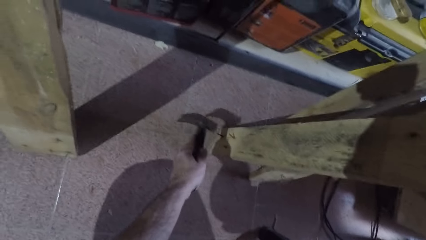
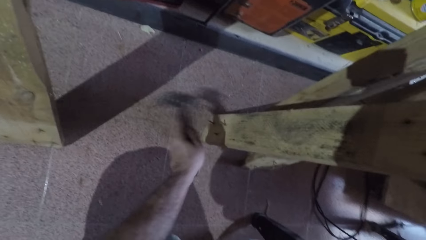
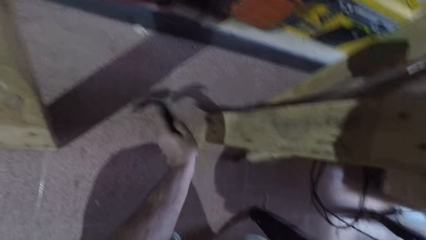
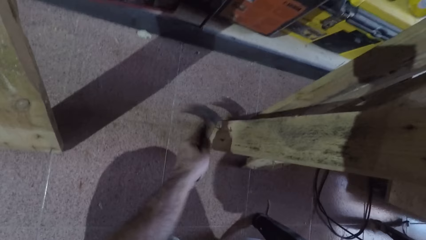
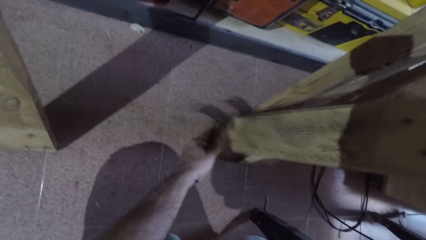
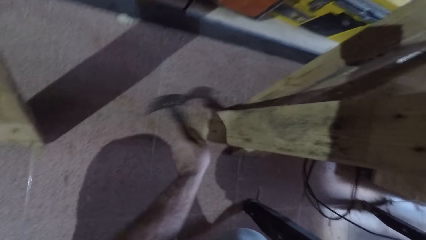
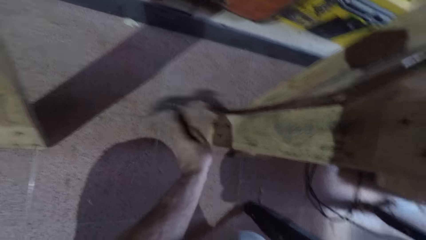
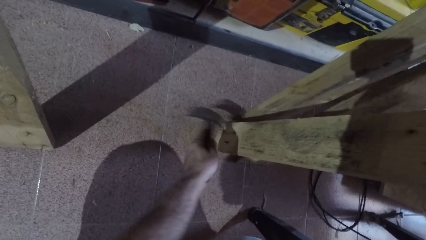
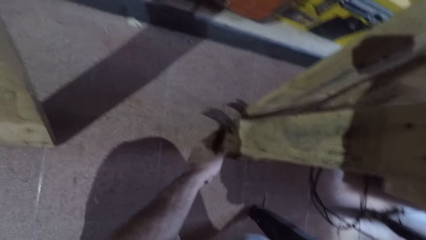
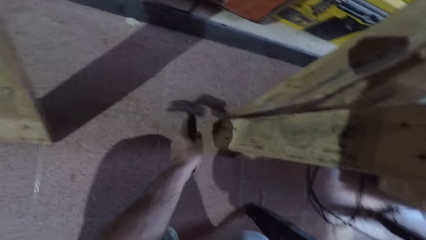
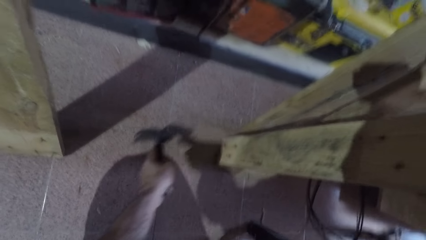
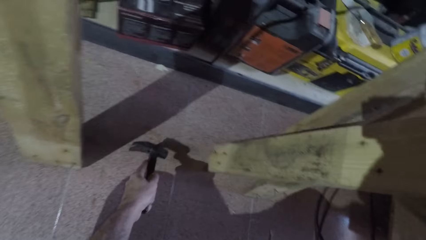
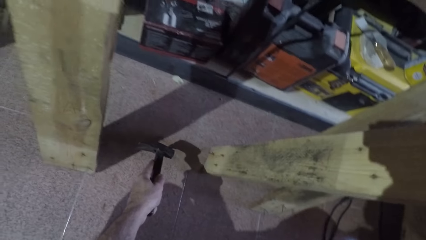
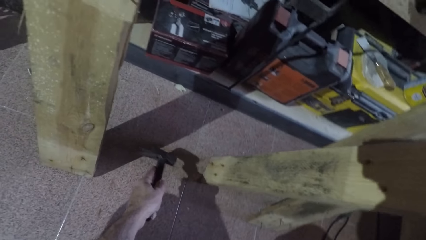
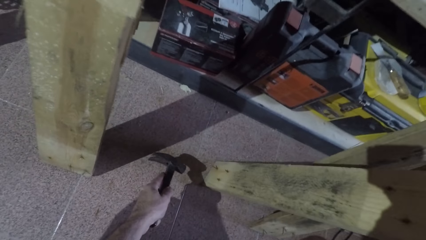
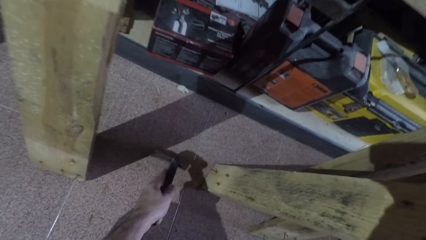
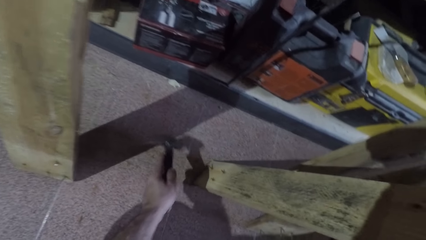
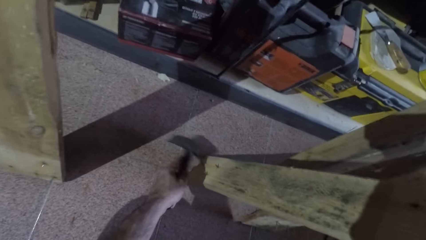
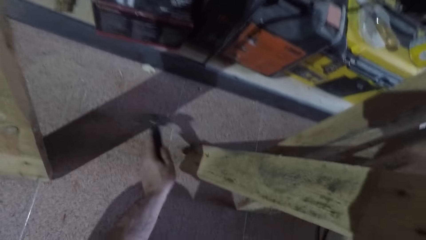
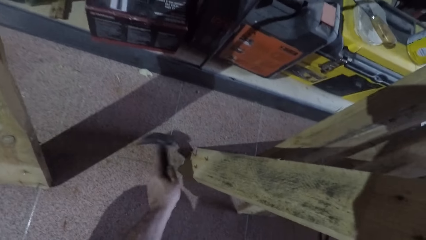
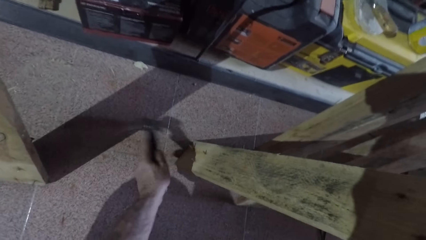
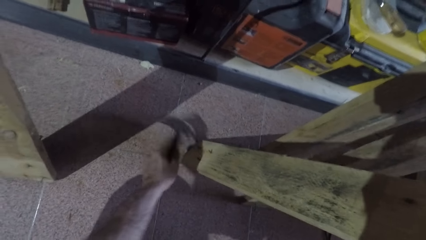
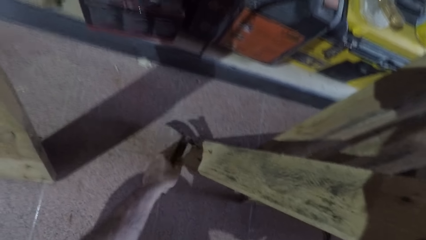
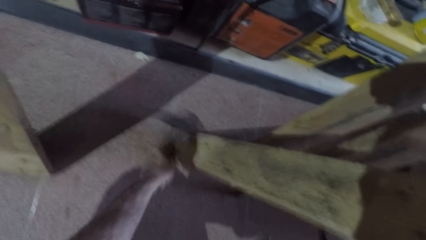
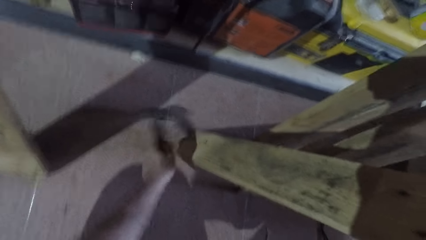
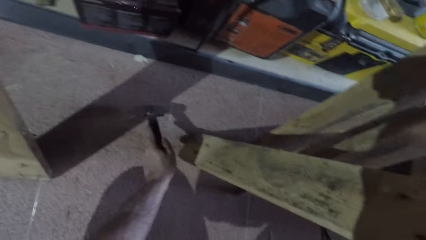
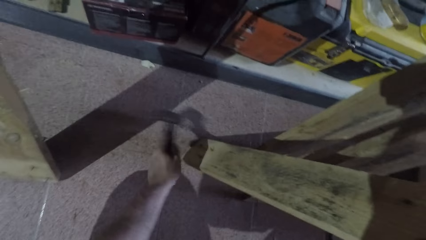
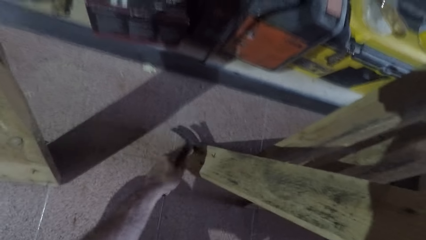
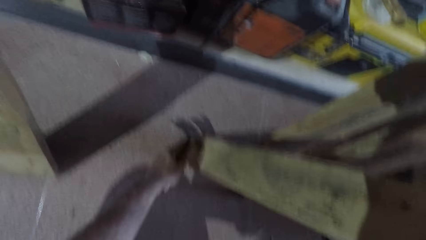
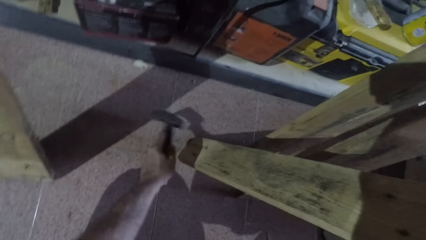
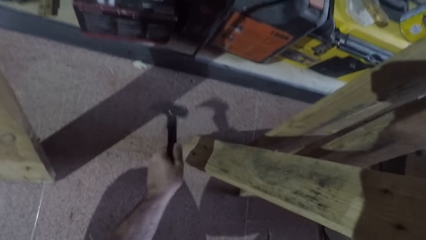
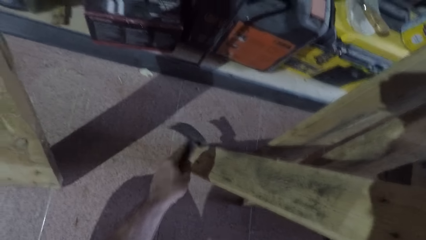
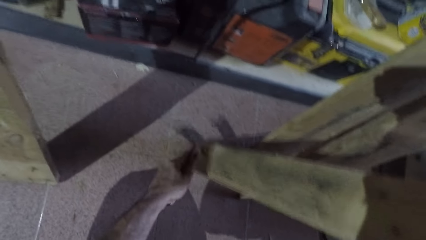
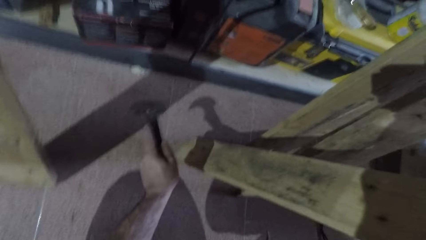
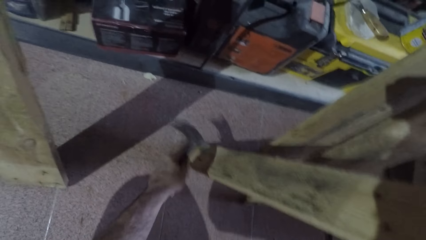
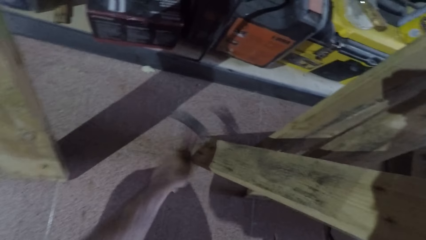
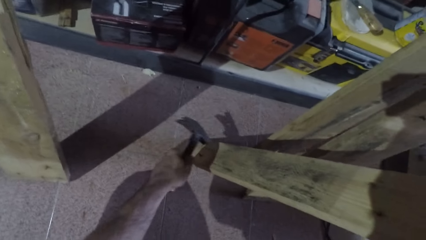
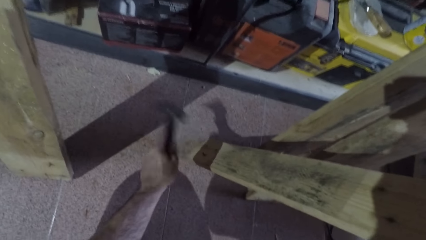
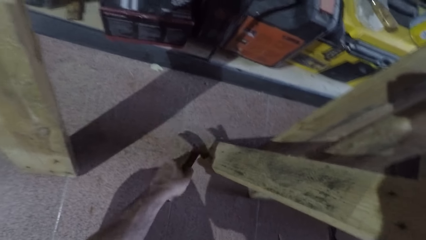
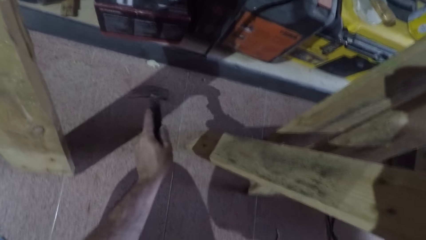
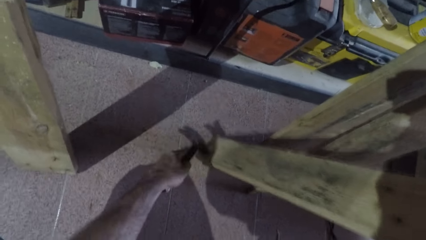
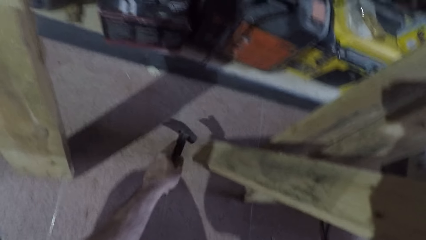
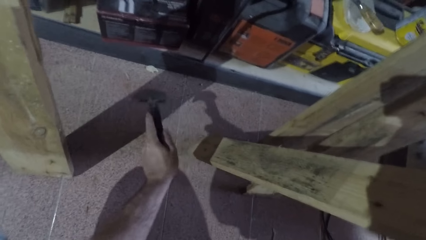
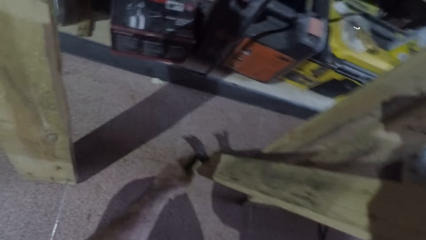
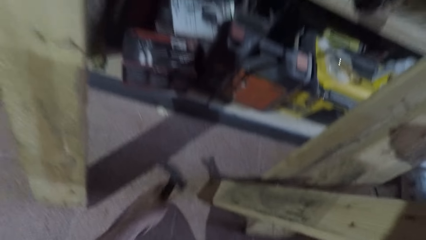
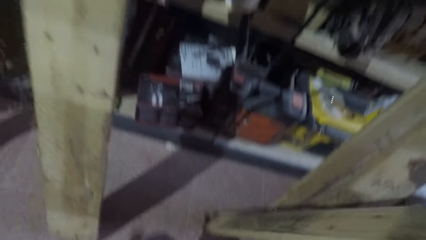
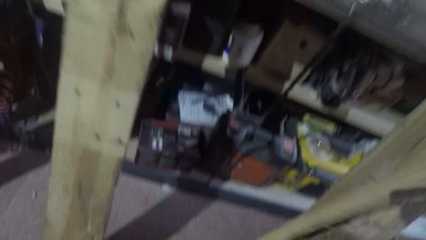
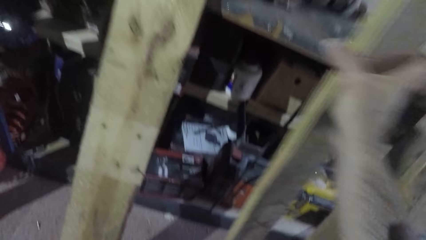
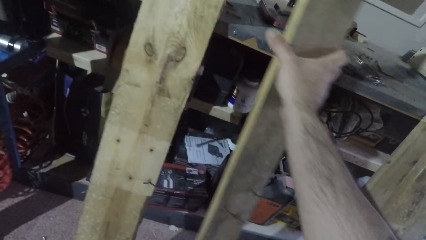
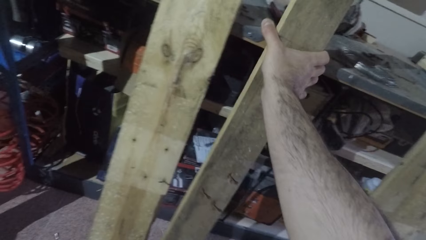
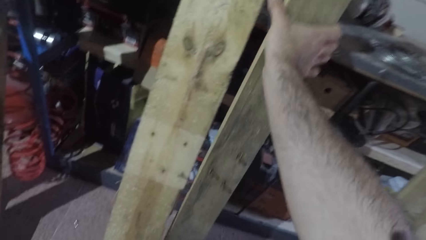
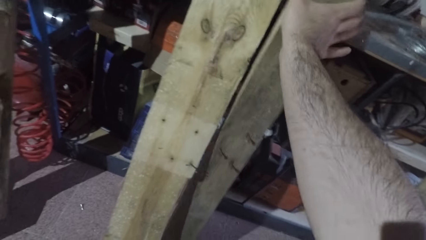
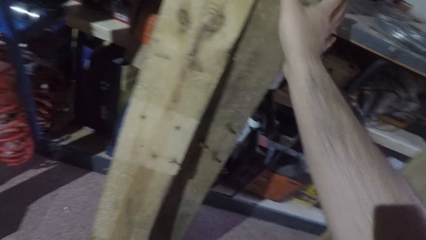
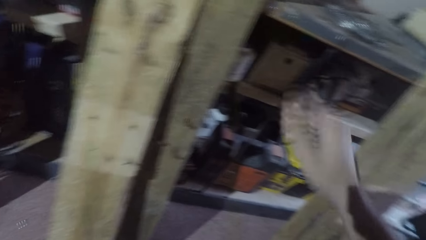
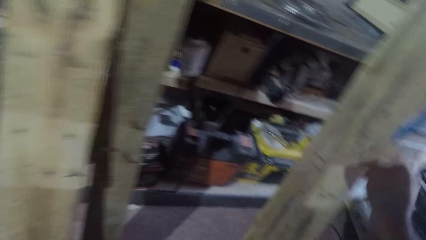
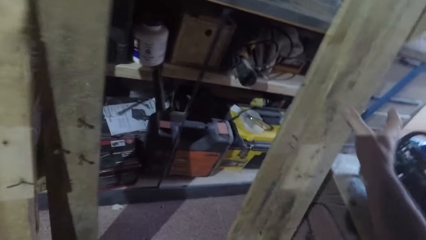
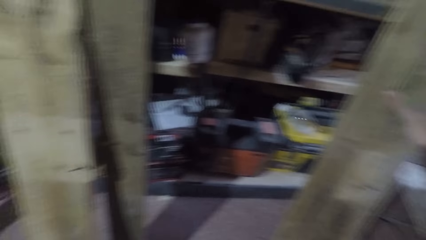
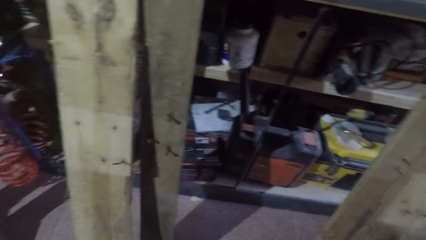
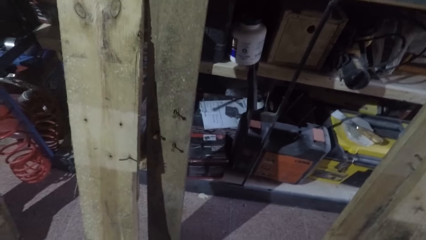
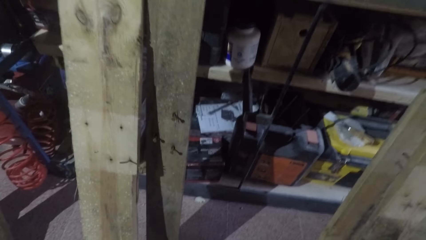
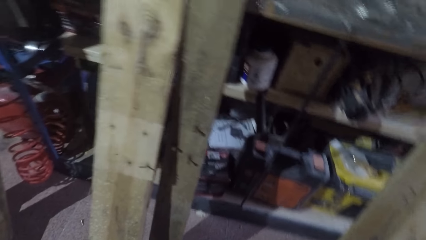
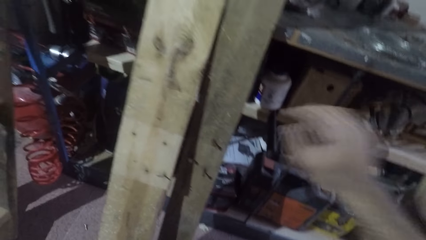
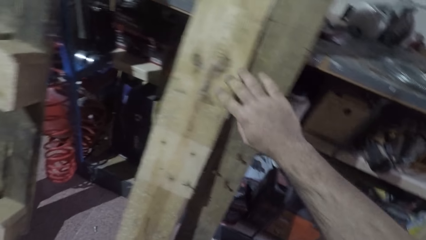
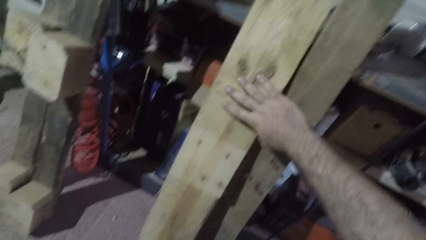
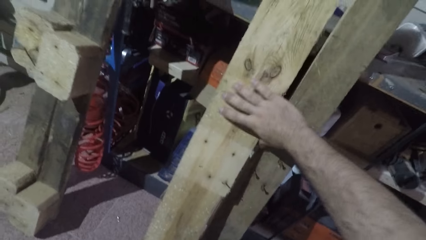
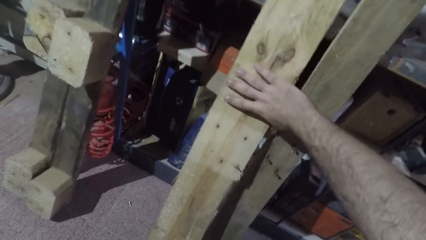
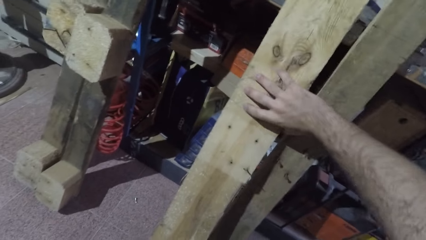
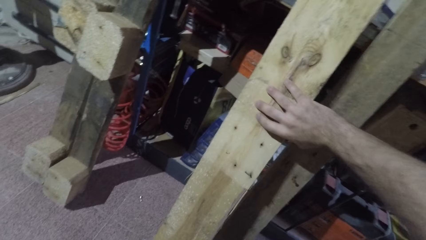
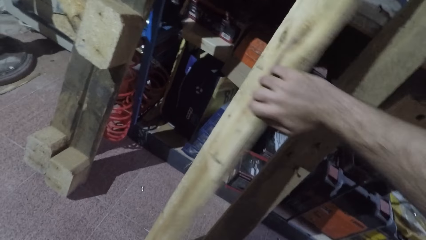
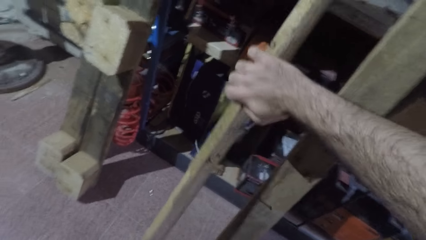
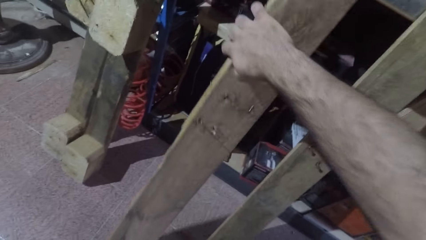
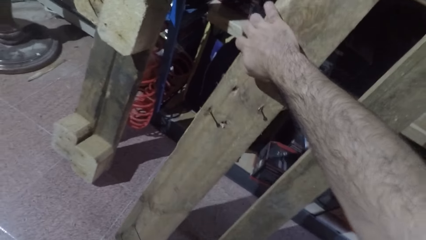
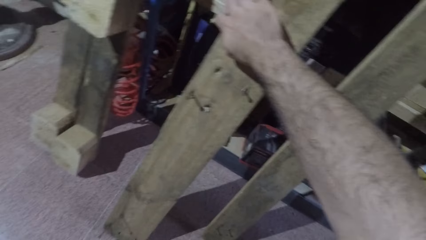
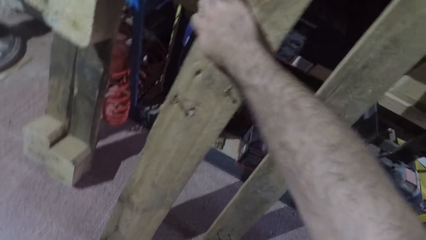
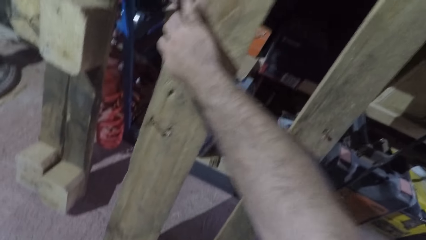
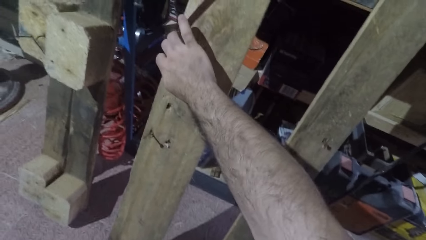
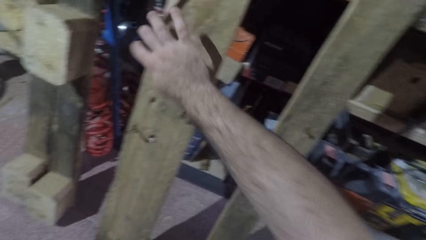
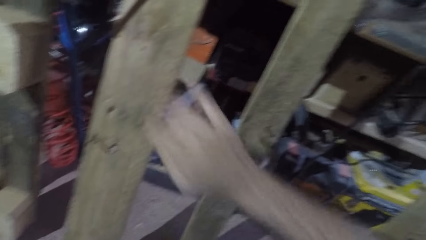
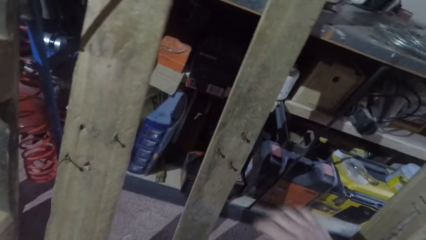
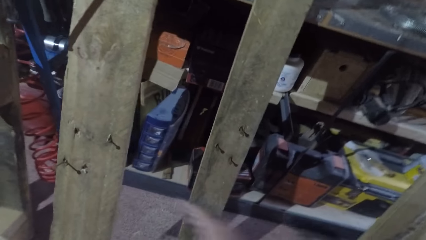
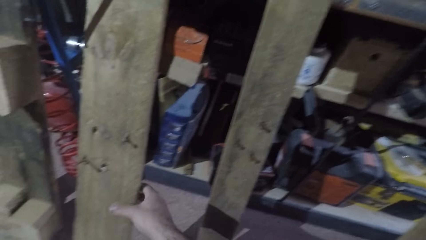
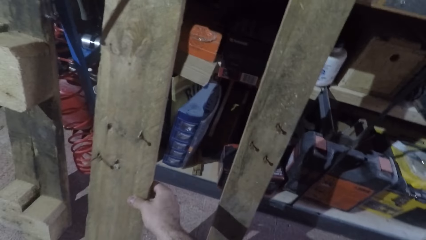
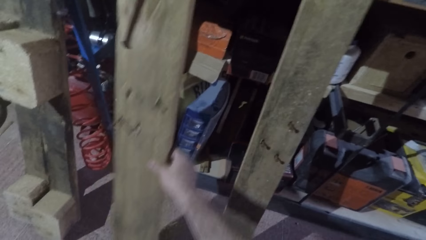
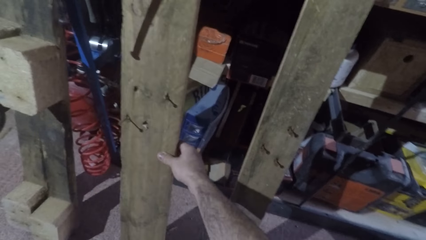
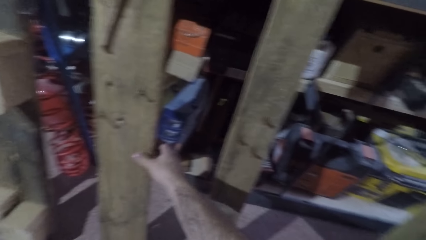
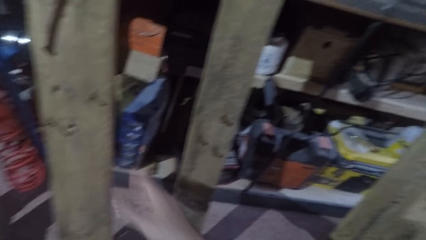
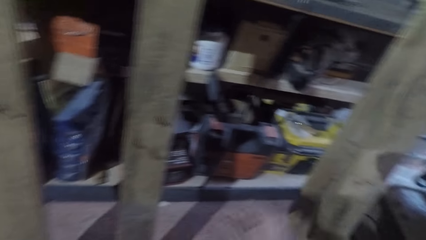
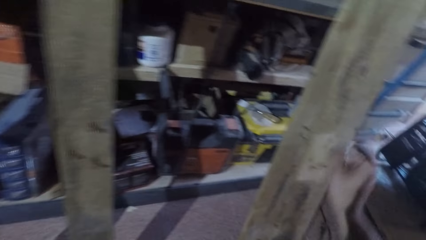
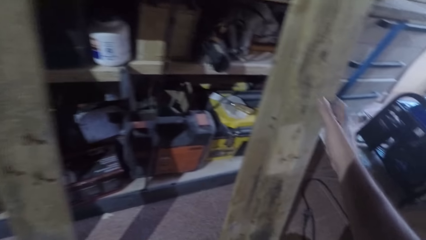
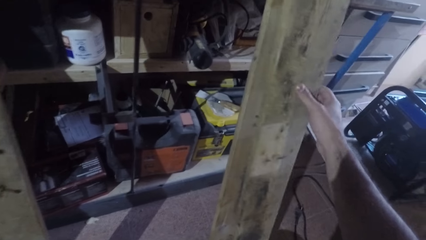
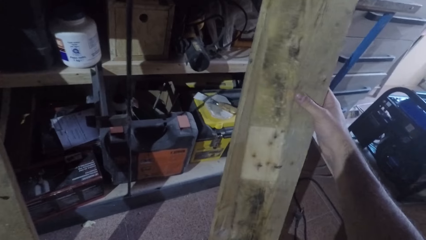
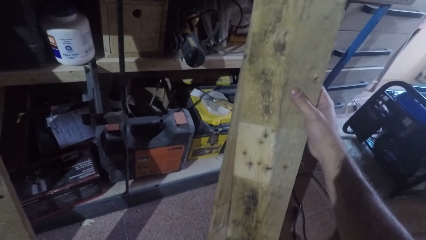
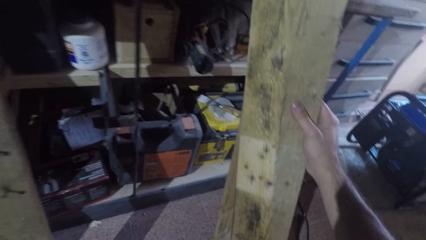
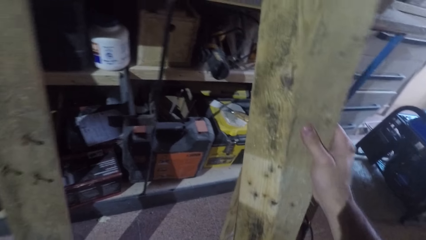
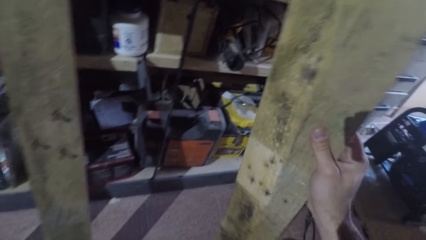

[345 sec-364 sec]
The camera wearer hits a nail with a hammer. He moves the wood. He hits a nail with the hammer. He hits a nail repeatedly. He removes the hammer from the wood. He lifts the wood. He rests the wood against the table. He touches a third wood. He turns the first wood around. He removes his hand from the wood. He adjusts the first wood. He removes his hand from the wood. He takes the third wood.
